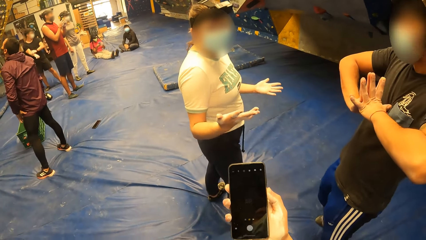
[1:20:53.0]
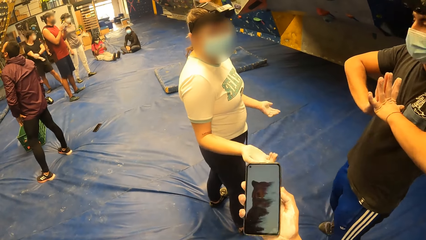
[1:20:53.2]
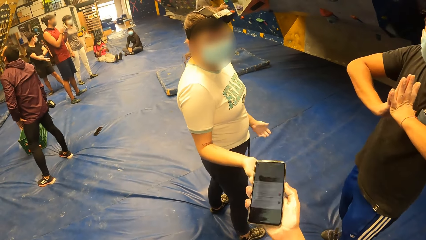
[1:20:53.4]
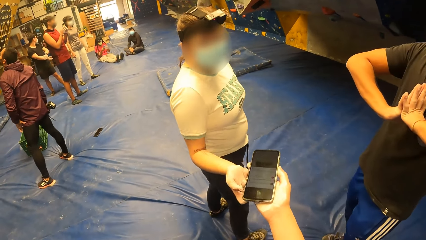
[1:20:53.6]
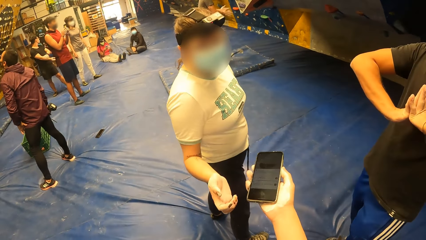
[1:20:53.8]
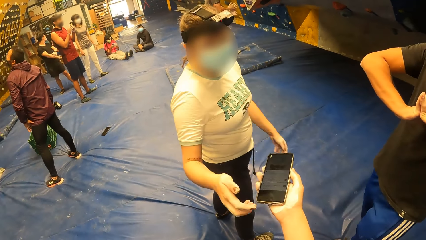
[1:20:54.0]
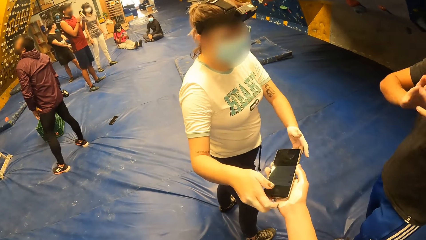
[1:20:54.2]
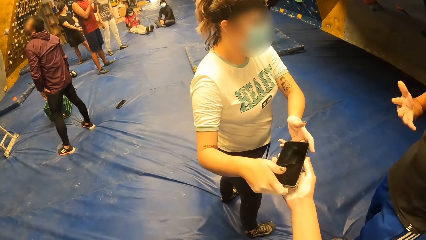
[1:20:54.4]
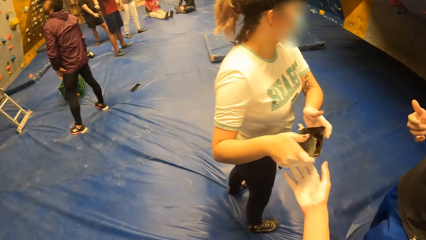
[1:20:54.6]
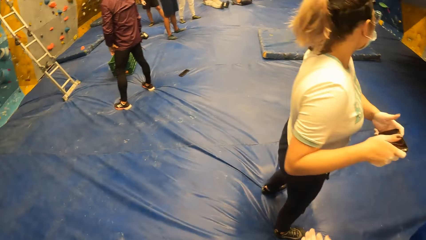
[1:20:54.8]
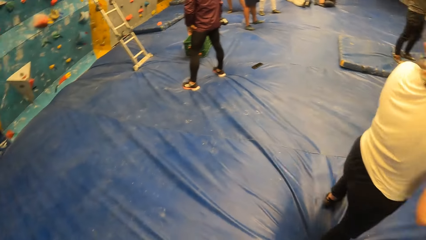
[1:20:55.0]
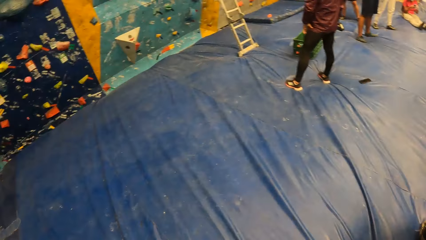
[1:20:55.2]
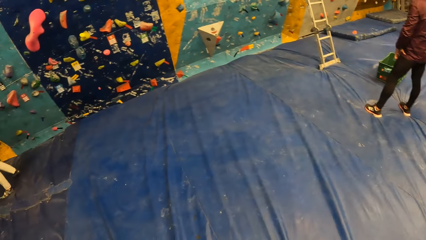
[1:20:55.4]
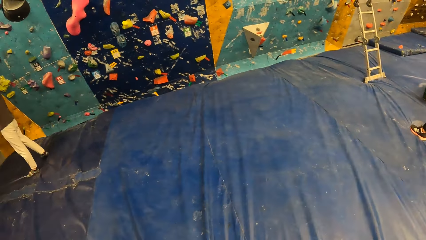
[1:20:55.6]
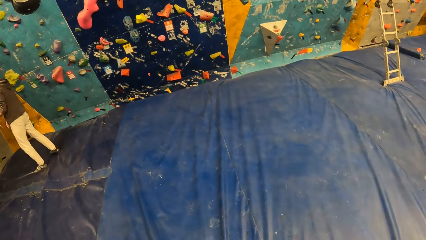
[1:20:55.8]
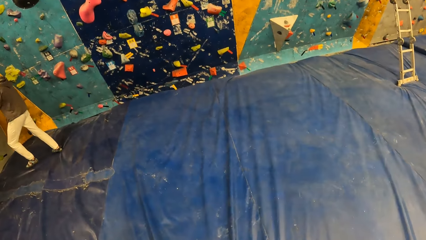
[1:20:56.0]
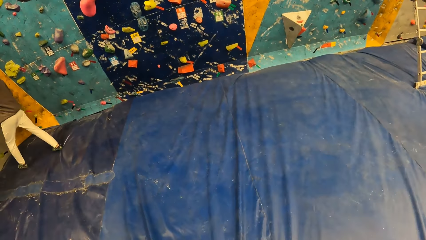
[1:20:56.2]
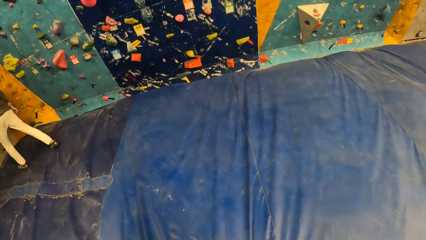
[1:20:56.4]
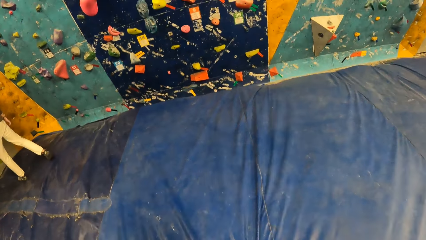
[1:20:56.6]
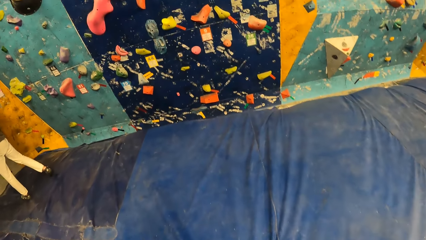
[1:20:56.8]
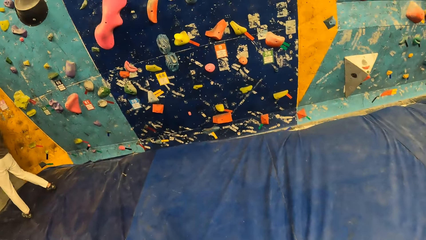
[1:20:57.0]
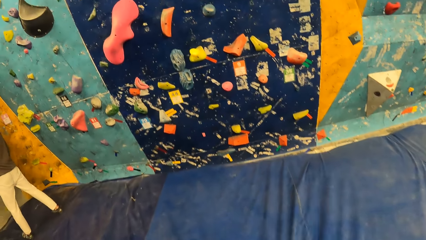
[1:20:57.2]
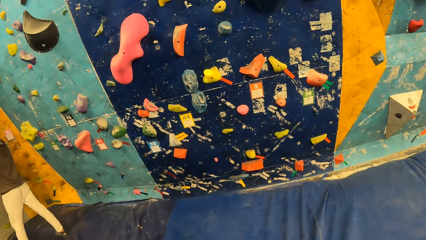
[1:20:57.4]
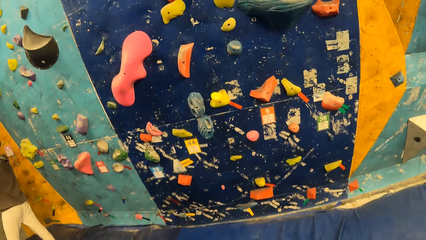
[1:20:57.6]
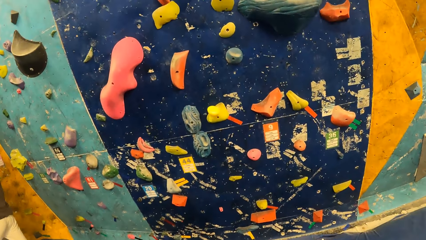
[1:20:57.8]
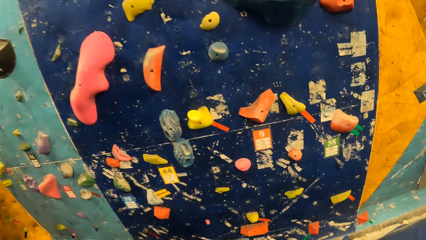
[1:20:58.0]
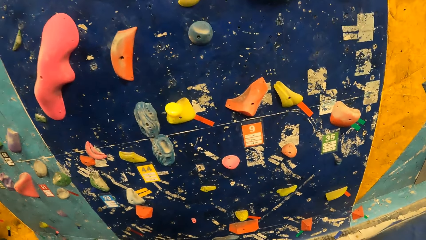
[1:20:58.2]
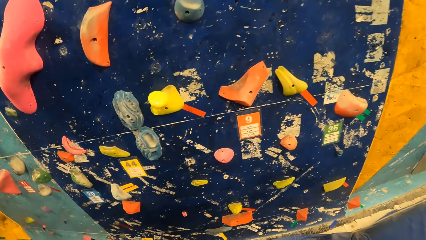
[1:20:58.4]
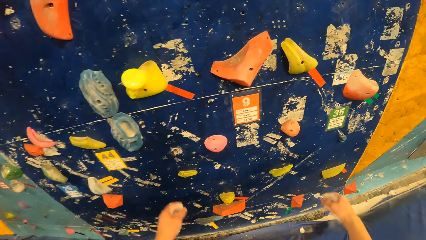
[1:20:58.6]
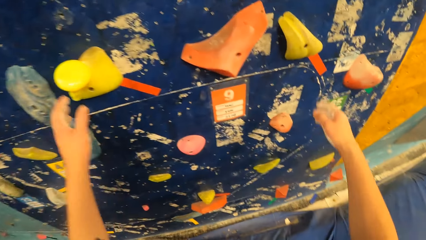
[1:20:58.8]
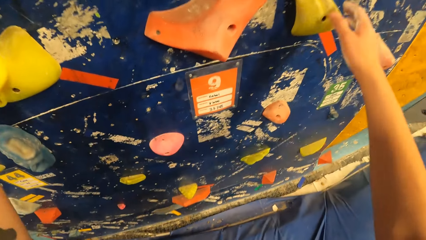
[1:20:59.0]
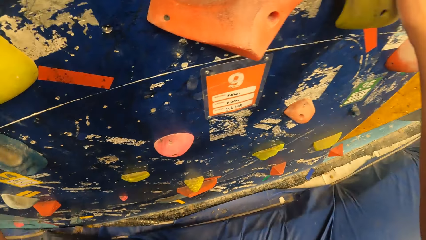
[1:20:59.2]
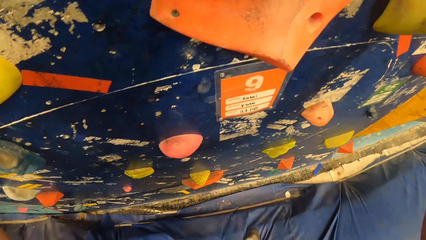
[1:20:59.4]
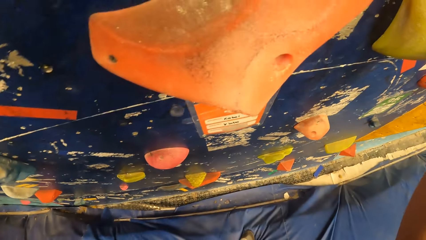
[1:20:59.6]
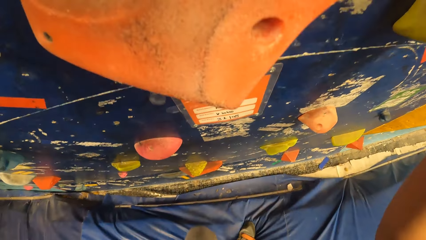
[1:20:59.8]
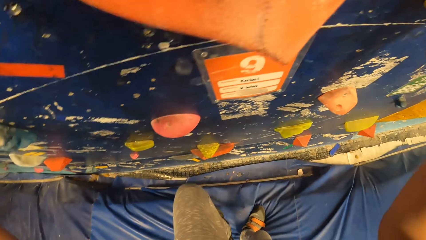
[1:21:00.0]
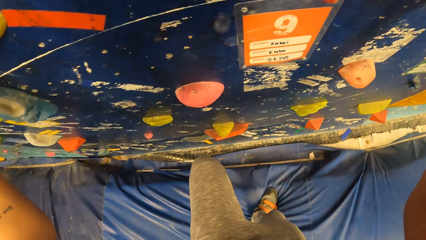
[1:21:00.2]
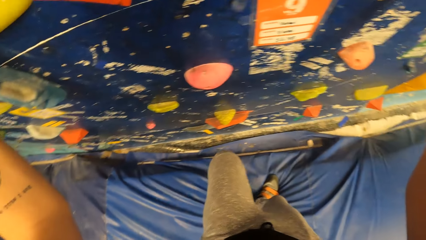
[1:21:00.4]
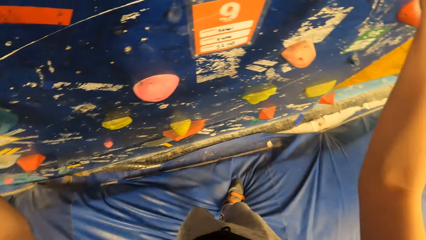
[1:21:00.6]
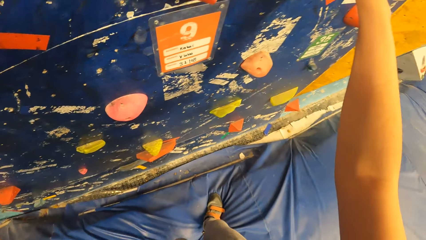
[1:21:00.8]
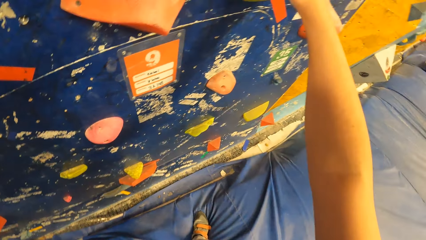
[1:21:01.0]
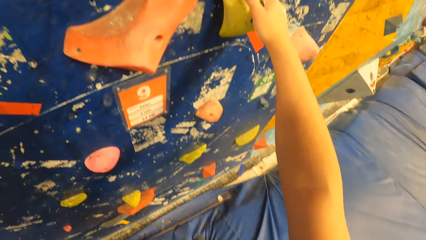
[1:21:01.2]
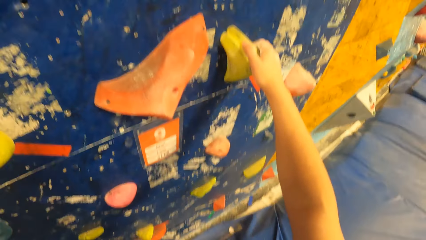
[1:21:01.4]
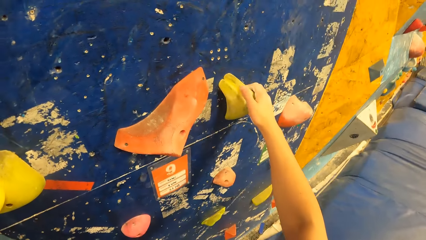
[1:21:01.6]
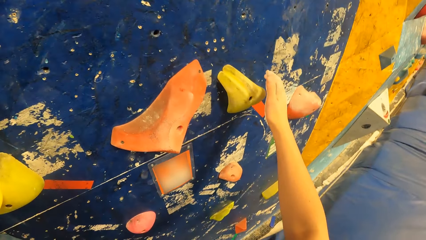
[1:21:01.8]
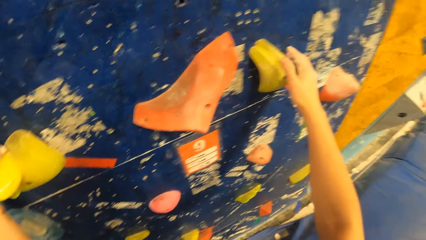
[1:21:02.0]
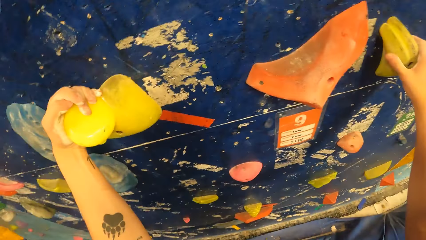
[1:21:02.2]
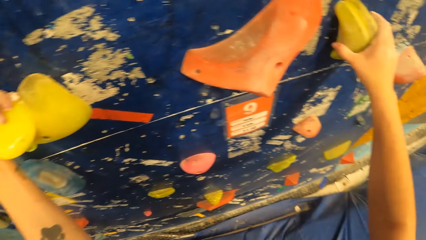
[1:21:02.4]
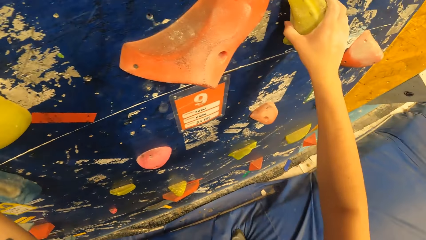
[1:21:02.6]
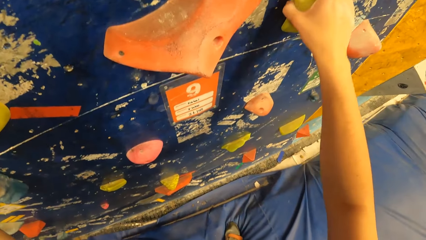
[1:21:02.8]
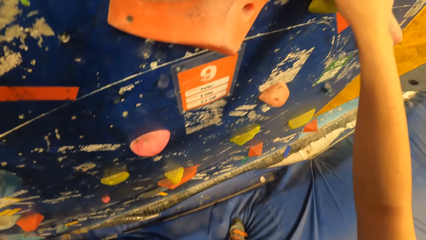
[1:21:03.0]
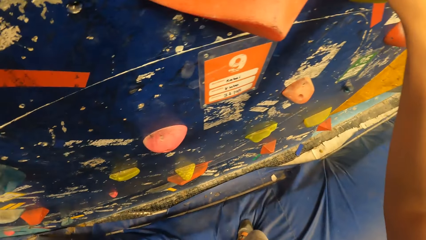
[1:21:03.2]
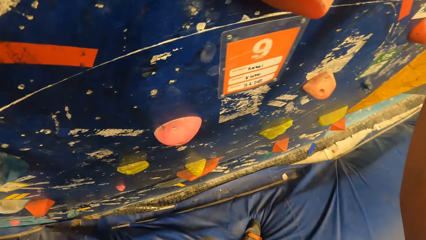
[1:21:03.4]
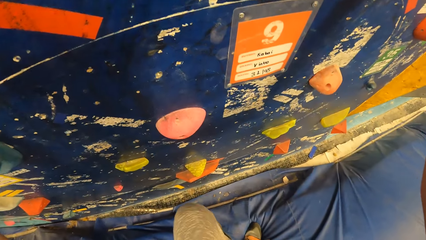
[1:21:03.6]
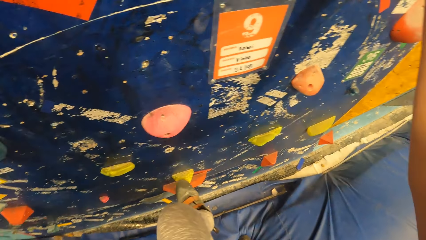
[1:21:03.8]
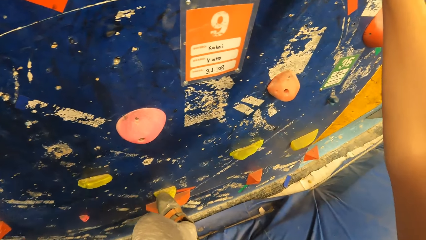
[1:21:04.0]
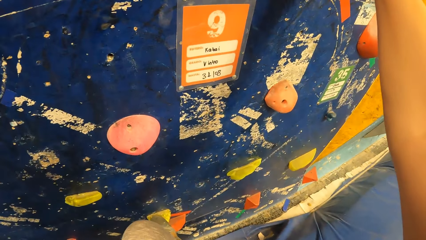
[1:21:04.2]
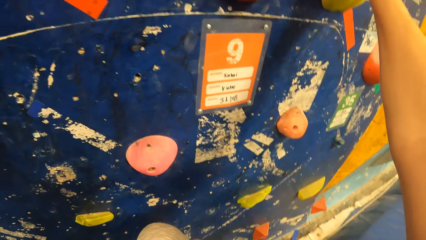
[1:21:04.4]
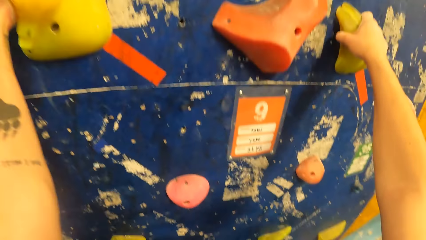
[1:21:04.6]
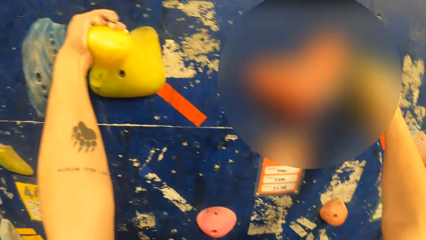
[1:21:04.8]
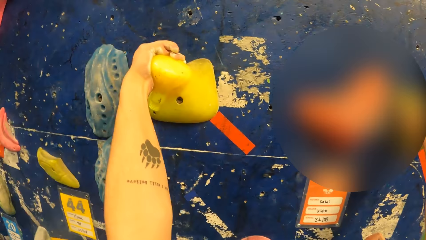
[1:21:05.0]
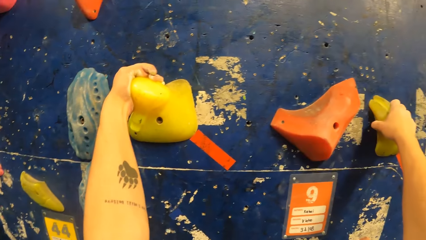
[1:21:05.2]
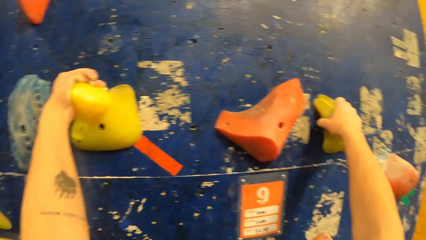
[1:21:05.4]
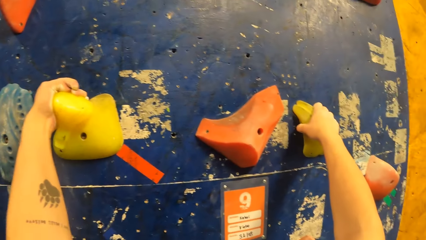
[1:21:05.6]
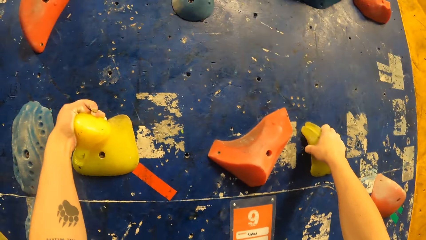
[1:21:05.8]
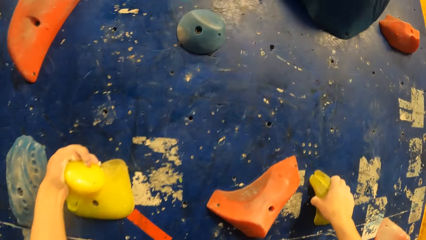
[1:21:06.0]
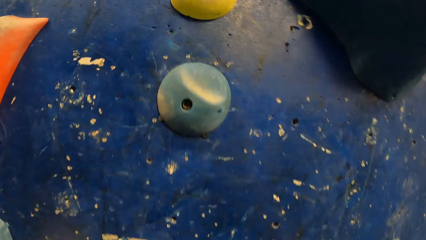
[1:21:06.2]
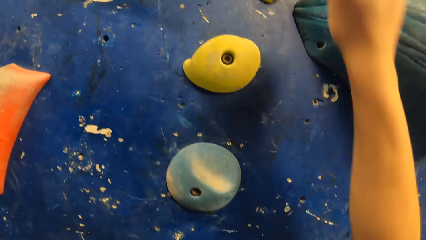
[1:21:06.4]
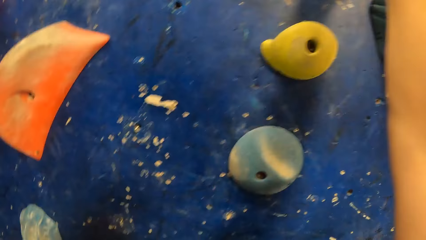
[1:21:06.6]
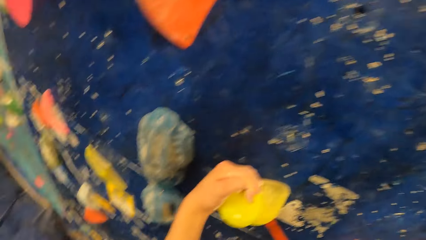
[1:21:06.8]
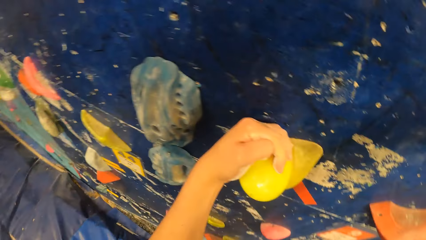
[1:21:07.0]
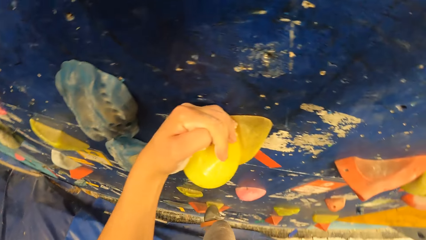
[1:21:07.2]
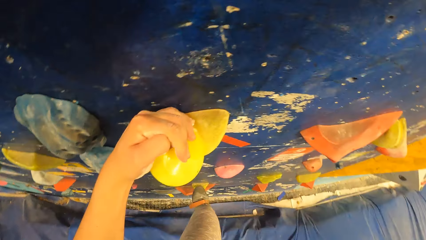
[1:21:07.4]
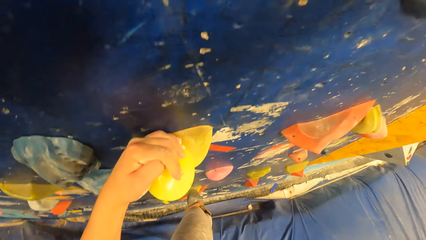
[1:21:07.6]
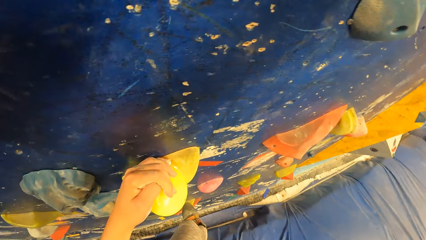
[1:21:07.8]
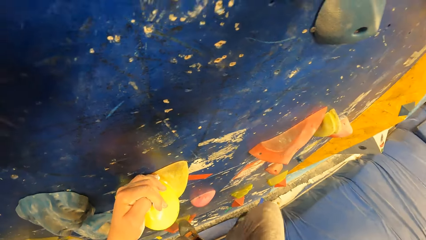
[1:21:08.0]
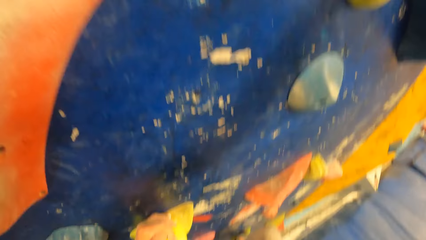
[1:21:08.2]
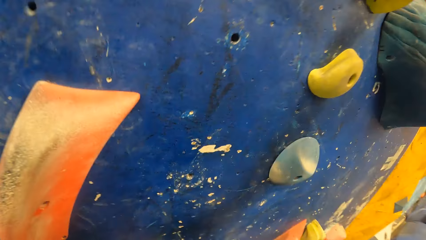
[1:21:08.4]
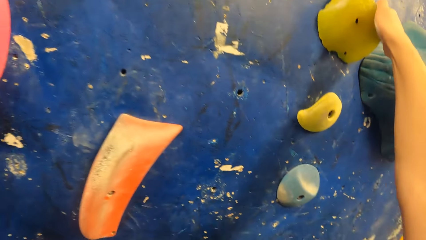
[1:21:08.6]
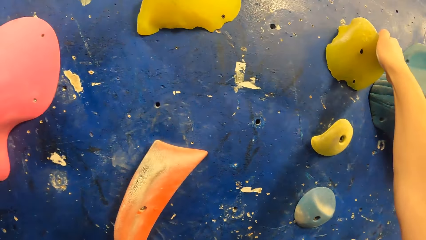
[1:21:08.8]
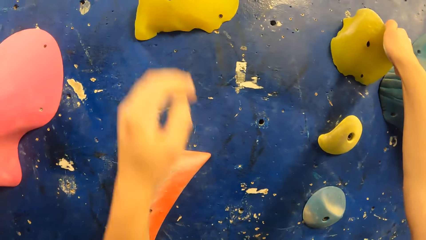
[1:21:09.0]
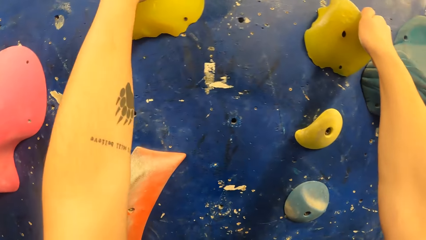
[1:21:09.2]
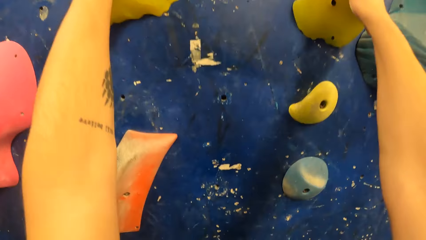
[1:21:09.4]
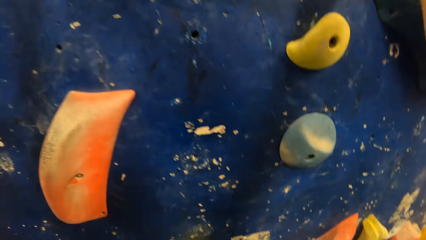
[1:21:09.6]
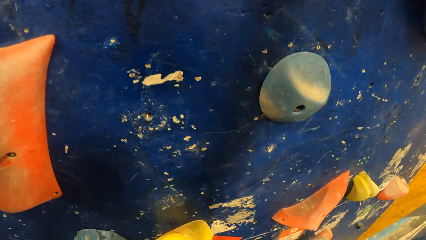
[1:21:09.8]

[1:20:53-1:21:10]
The camera wearer uses the phone. They give the phone to a woman. They step forward. They walk around. They climb the climbing rock.
